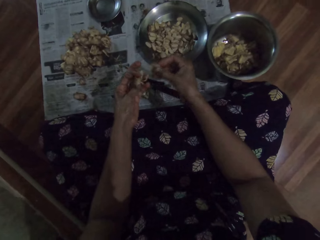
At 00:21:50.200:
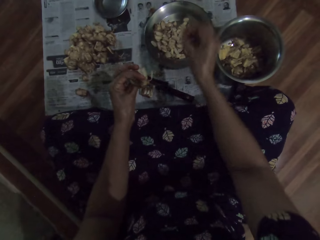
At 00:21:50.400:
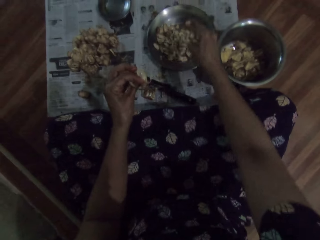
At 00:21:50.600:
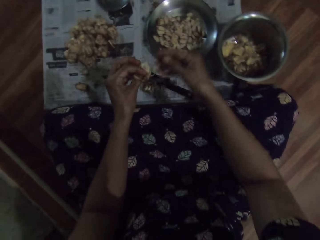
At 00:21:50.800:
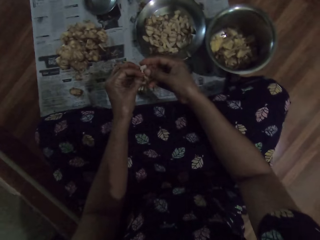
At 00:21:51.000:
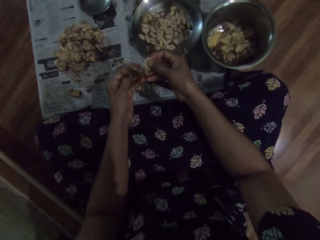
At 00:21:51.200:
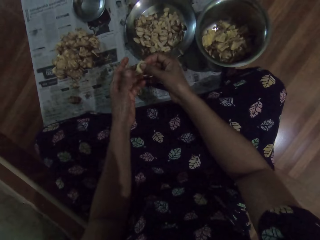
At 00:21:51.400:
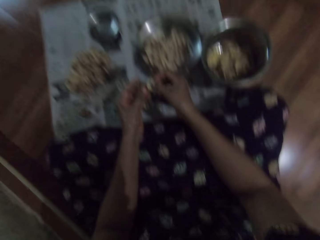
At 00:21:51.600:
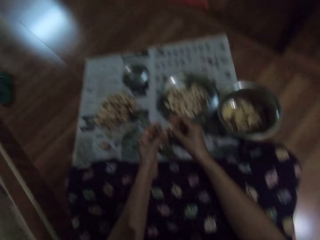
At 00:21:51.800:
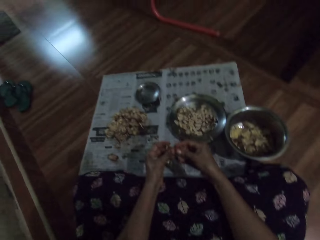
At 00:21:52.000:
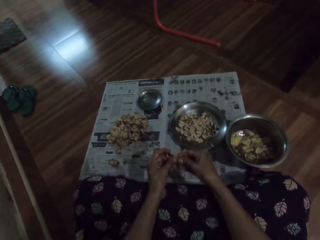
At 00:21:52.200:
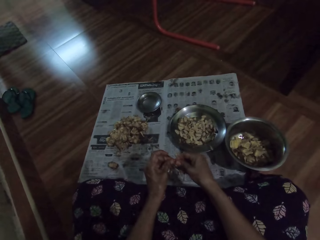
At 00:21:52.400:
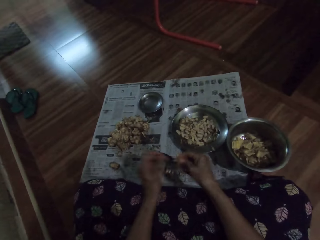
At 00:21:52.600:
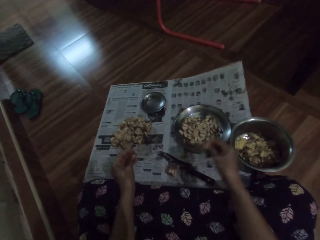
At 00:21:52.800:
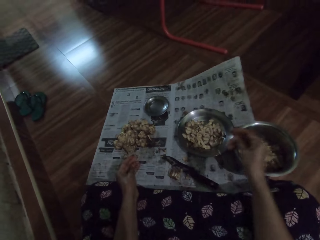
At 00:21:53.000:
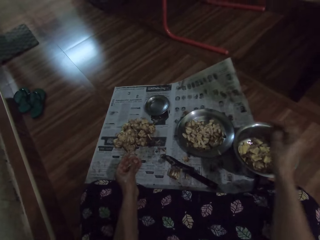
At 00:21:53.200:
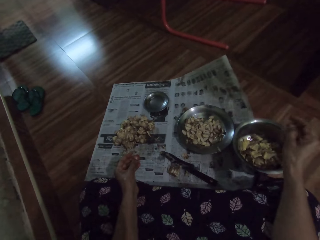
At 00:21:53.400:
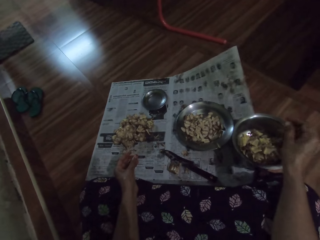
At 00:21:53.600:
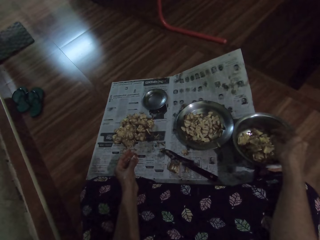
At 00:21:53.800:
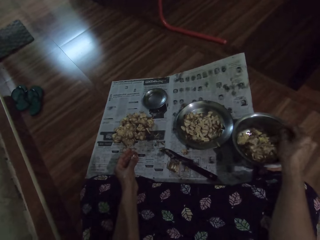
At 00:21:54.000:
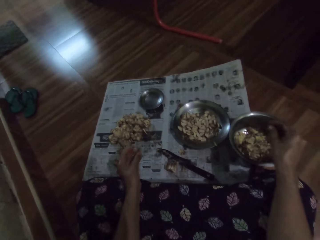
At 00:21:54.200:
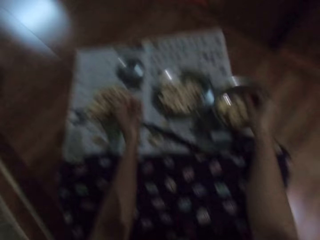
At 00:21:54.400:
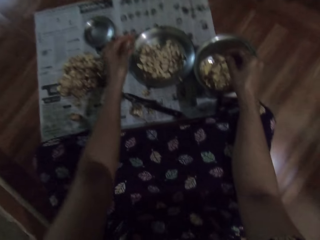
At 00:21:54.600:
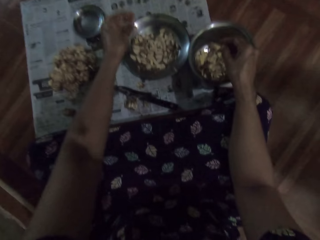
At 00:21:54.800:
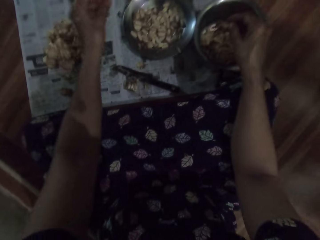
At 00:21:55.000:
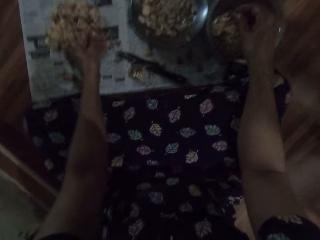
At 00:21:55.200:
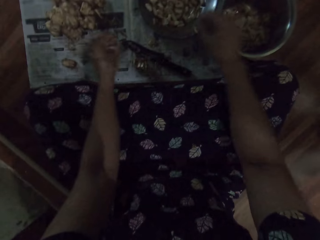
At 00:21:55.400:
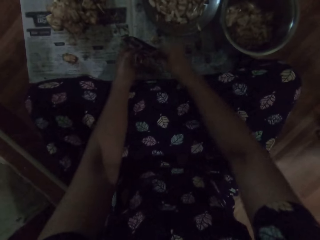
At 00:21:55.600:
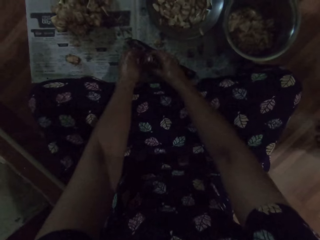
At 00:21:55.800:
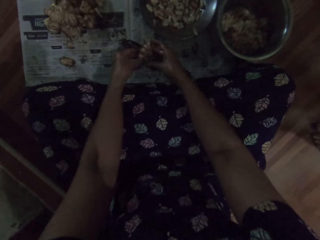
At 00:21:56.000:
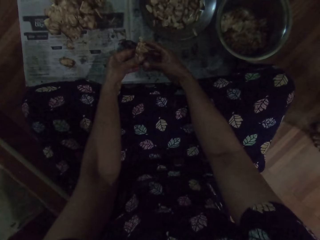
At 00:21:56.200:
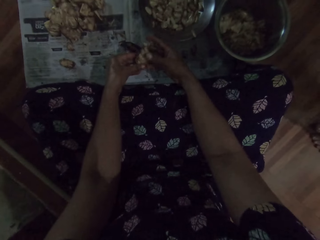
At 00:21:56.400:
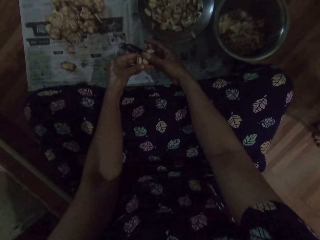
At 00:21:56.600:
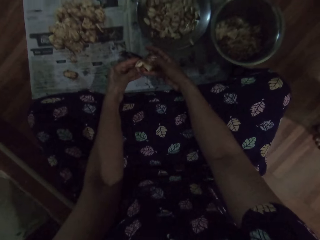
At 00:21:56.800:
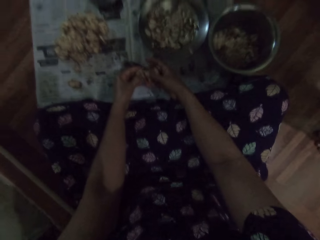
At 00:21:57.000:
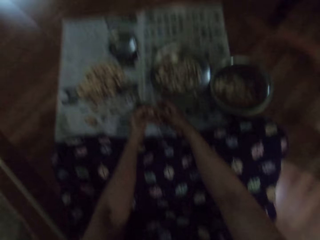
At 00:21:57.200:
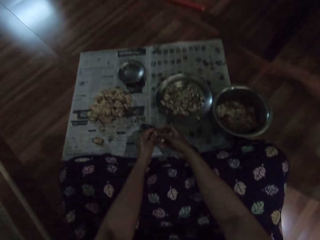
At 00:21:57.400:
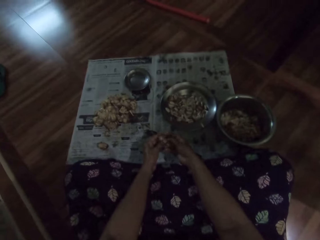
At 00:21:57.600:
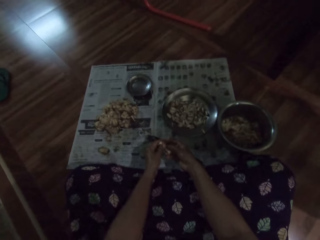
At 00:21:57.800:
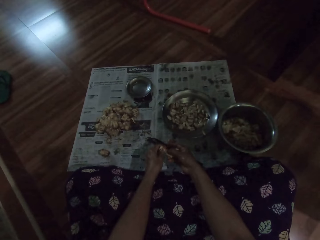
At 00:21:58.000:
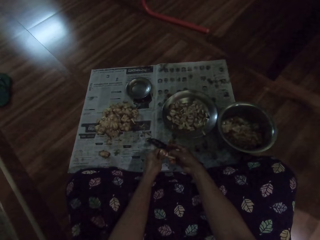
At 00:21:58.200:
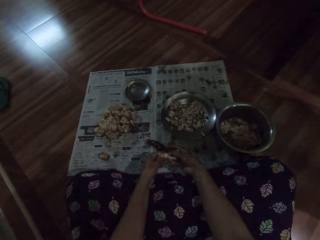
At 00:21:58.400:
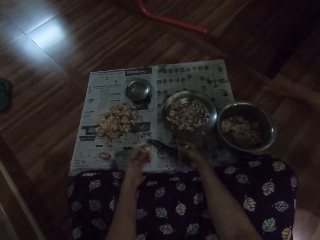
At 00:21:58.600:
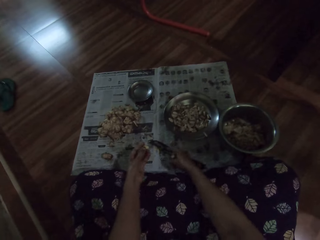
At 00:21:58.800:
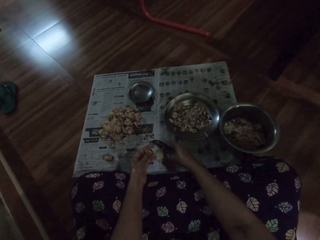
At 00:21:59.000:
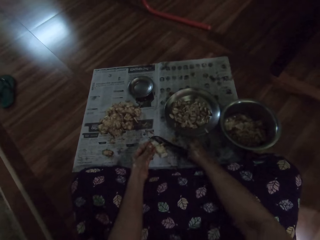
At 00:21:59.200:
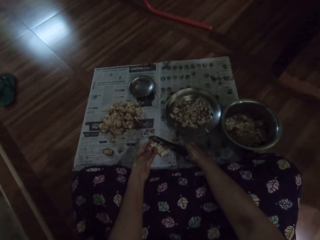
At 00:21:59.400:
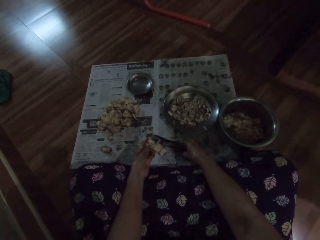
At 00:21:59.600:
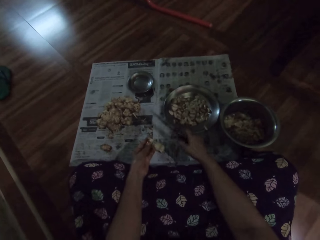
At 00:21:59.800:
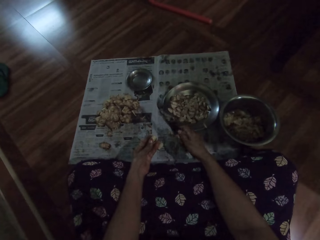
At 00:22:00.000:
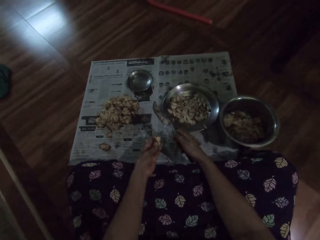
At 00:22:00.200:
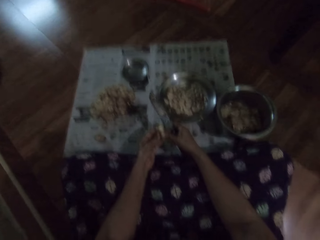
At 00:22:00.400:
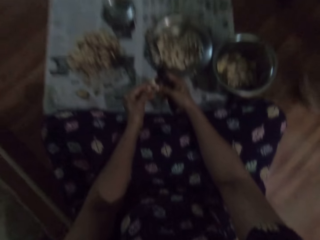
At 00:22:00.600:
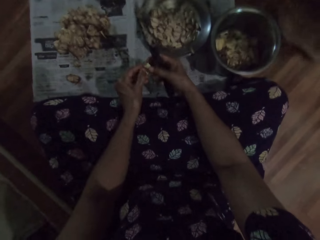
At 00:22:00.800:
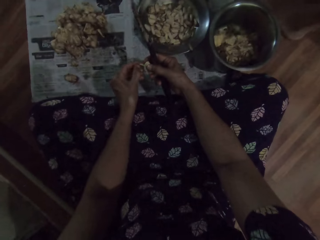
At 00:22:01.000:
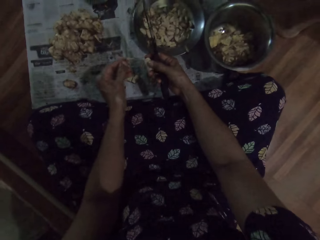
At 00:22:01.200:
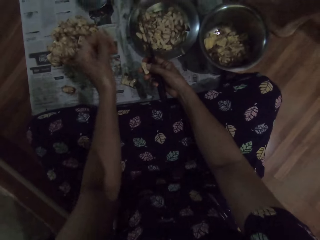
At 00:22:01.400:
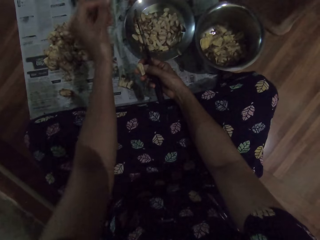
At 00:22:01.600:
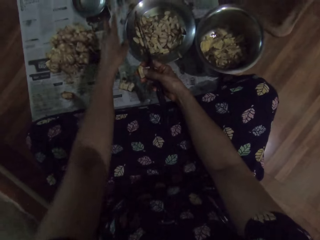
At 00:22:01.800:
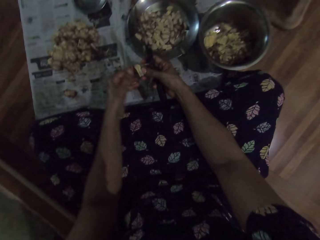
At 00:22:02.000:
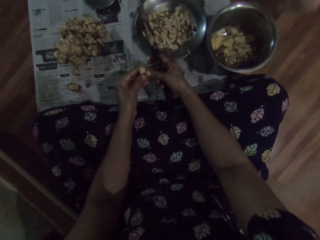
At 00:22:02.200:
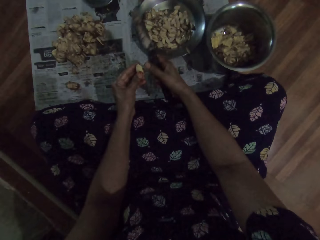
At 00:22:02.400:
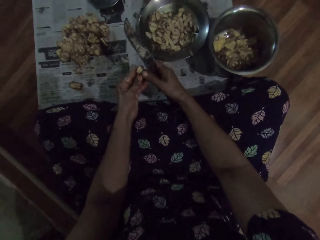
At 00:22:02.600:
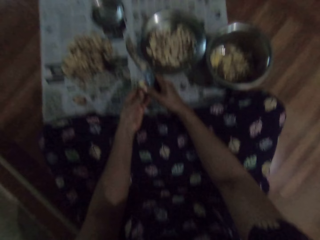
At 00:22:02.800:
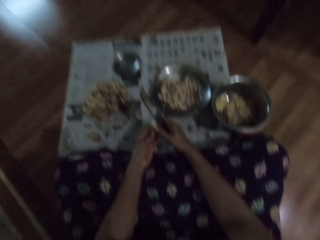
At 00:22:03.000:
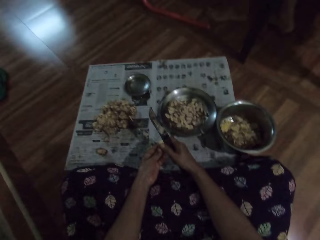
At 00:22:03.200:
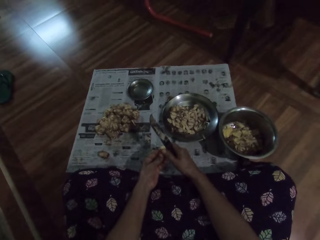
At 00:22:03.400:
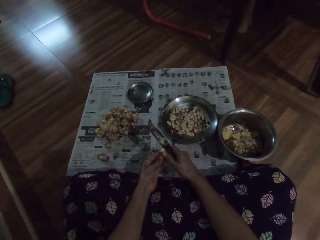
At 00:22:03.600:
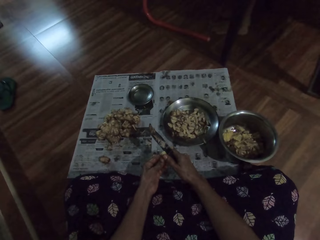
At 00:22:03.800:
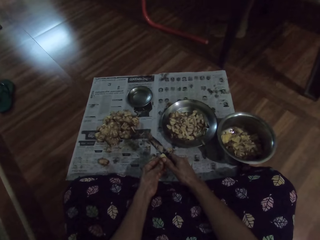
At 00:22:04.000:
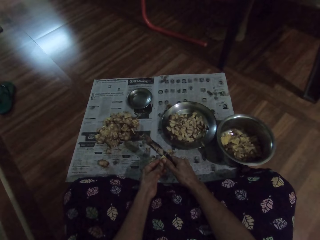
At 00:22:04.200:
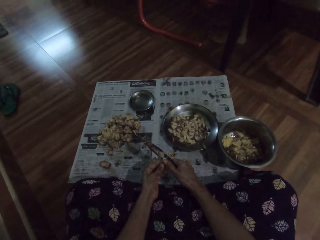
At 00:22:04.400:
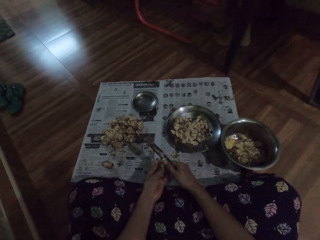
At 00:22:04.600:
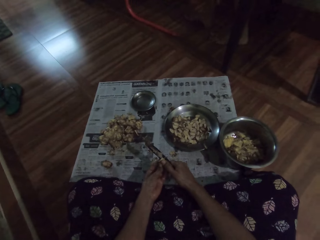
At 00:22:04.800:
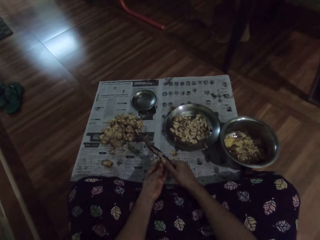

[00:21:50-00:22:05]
The camera wearer takes the garlic clove or sapote fruit in her left hand with her right hand. She drops the garlic clove in the plate on the floor with her right hand. She peels the garlic clove with her hands. She places the seed in the basin. She drops the garlic clove in the plate on the floor with her right hand. She places the dirt in the basin. She drops the garlic clove in the plate on the floor with her left hand. She picks up the bunch of garlic cloves from the floor with her hands. She detaches the garlic clove from the bunch of garlic cloves in her right hand with her left hand. She drops the bunch of garlic cloves on the floor with her right hand. She picks up the knife from the floor with her right hand. She picks the sapote fruit. She peels the garlic clove with her hands. She drops the garlic clove in the plate on the floor with her left hand. She throws the dirt. She cuts the garlic clove in her left hand with the knife in her right hand.

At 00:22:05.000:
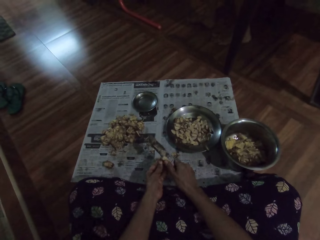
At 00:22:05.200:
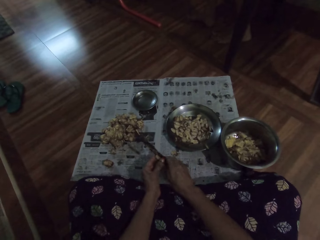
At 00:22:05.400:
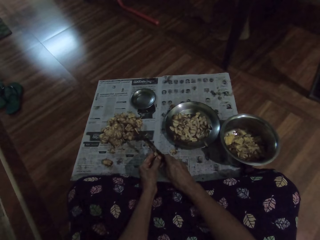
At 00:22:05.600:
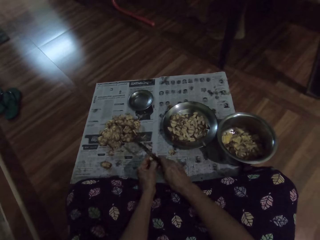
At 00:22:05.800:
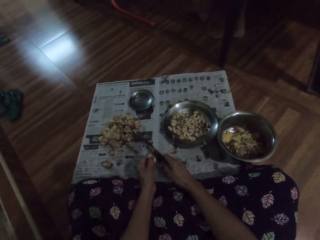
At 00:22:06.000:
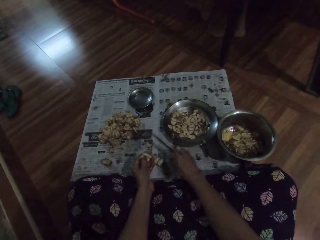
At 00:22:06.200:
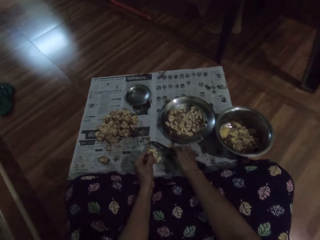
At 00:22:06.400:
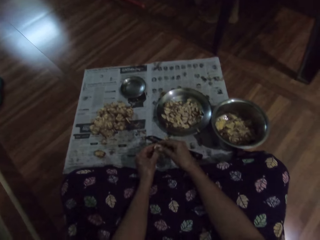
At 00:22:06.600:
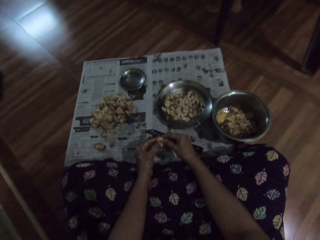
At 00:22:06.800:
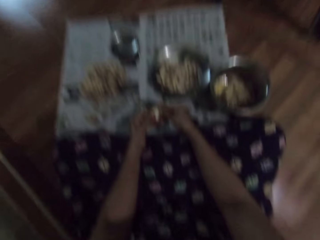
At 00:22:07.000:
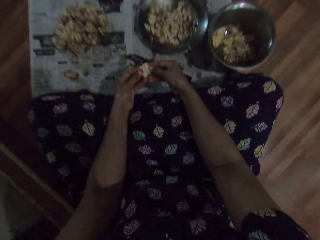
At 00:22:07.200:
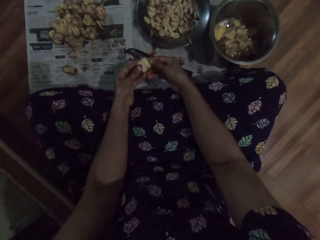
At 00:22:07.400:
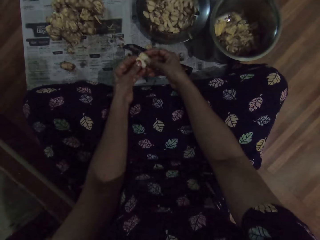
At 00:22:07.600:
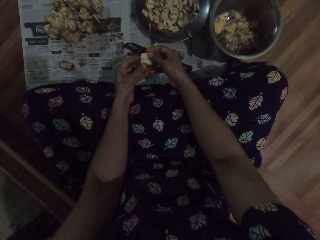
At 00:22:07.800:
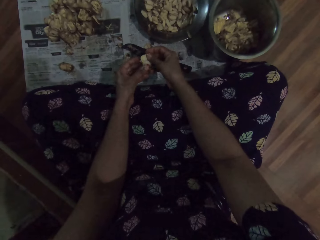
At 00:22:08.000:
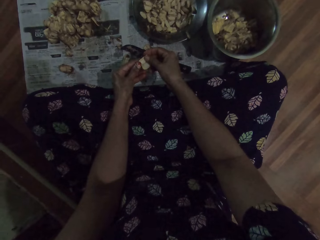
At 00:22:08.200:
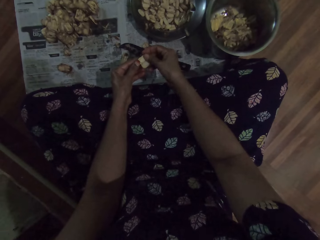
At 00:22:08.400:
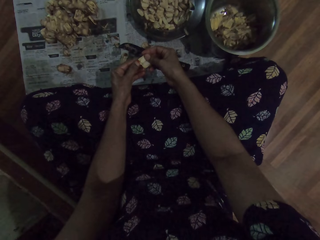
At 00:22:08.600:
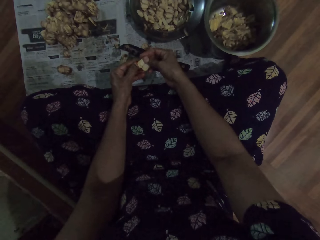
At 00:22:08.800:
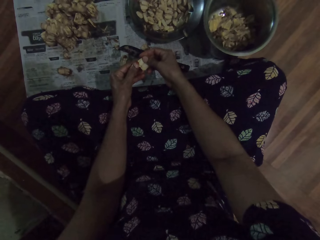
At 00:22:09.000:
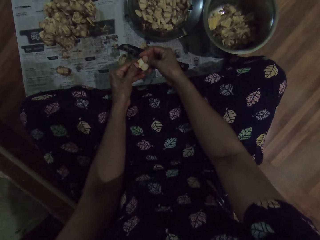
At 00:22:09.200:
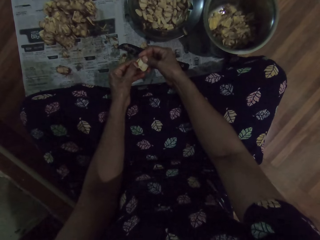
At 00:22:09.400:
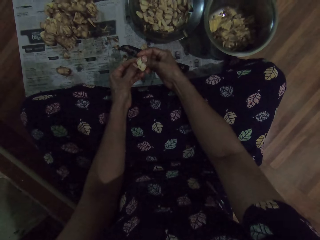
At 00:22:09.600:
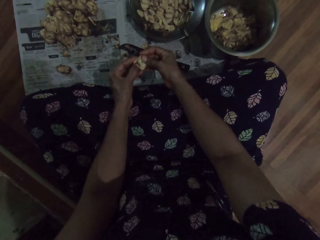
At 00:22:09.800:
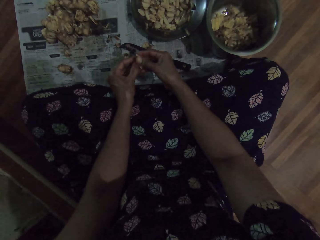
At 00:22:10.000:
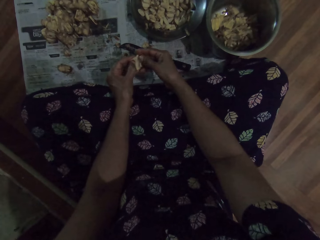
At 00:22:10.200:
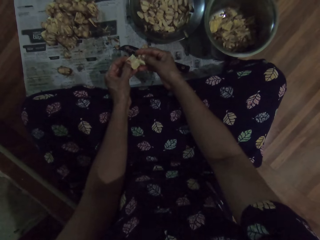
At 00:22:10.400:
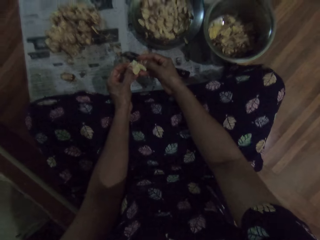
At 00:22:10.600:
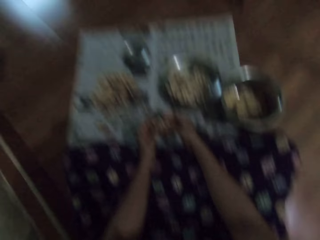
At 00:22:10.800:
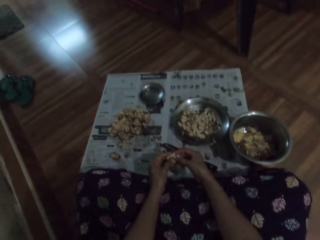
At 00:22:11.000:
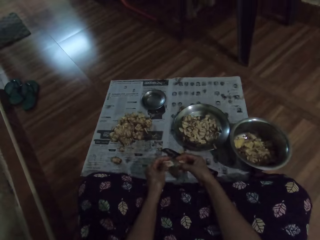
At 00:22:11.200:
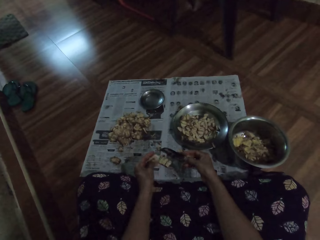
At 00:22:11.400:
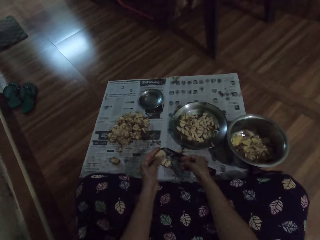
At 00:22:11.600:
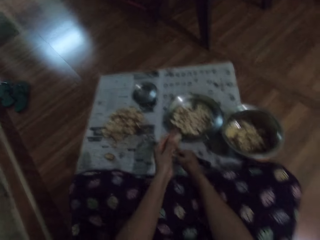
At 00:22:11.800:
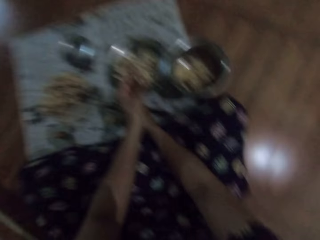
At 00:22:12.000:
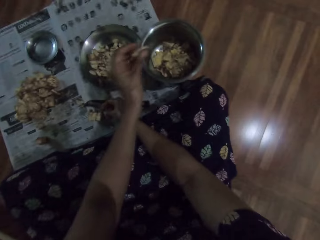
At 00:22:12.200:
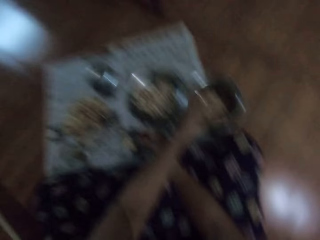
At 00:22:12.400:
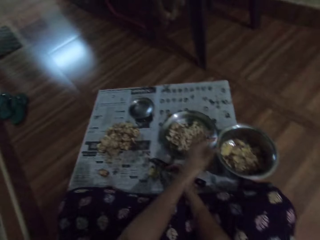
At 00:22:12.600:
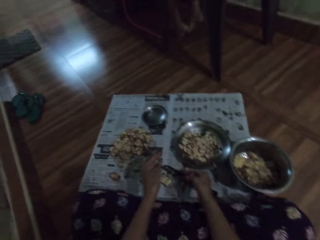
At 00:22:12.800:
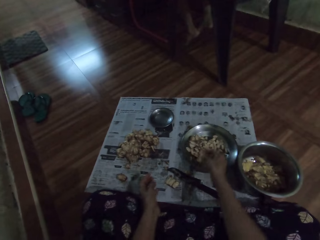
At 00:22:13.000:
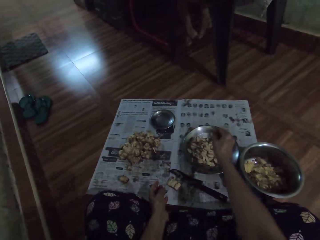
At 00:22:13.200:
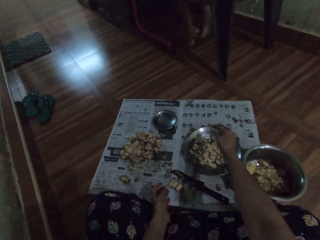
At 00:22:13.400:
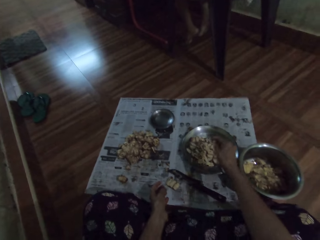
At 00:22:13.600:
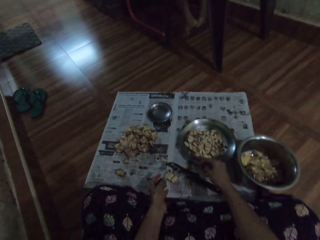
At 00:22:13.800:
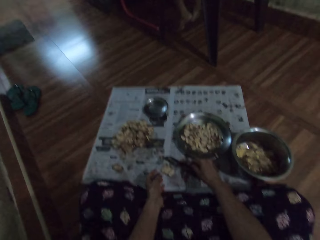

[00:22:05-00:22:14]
The camera wearer drops the knife on the floor with her right hand. She peels the garlic clove with her hands. She drops the garlic clove in the plate on the floor with her left hand. She places the dirt in the basin. She drops the garlic clove in the plate on the floor with her right hand. She places the seed in the basin.
